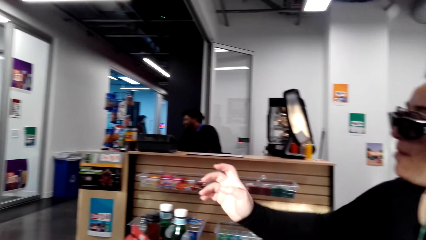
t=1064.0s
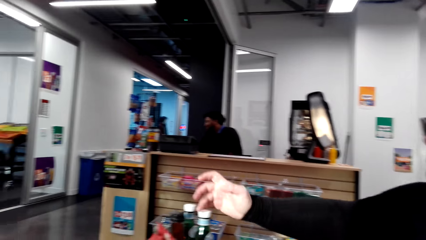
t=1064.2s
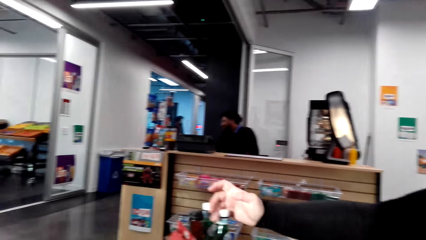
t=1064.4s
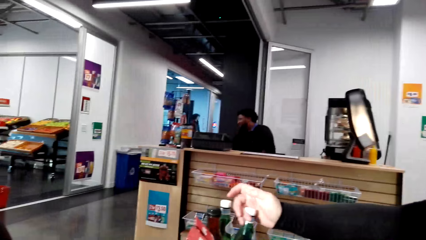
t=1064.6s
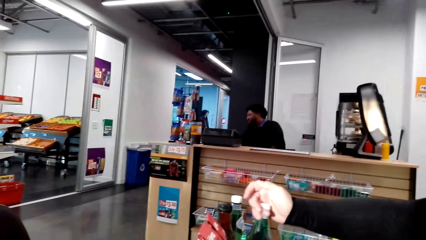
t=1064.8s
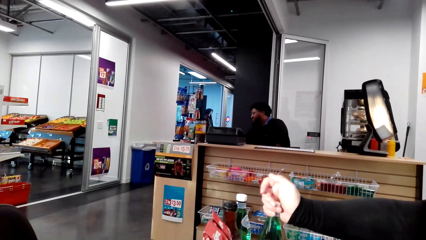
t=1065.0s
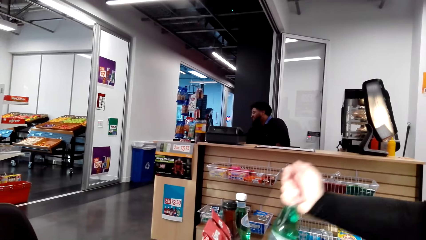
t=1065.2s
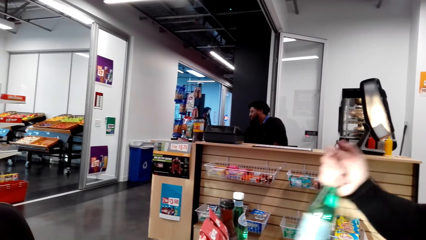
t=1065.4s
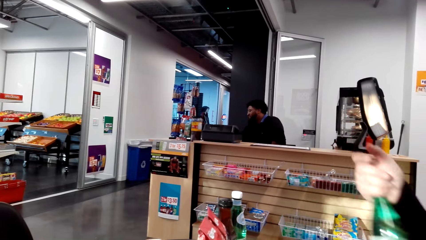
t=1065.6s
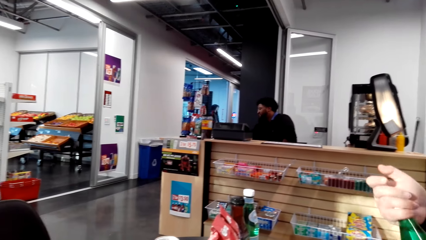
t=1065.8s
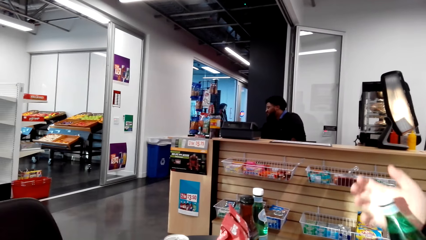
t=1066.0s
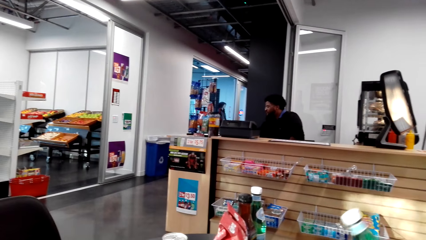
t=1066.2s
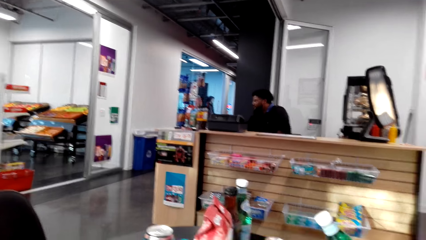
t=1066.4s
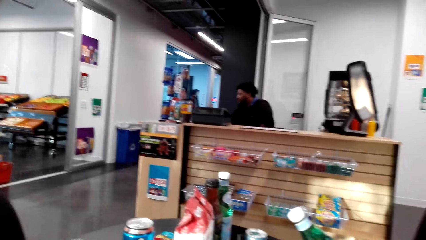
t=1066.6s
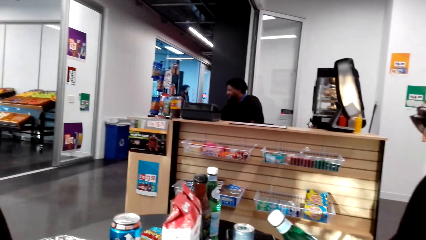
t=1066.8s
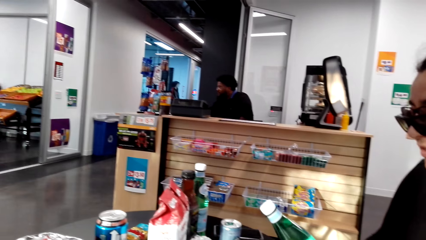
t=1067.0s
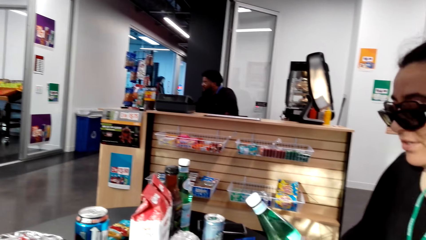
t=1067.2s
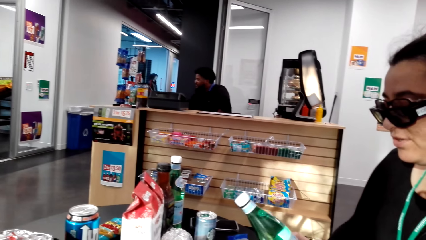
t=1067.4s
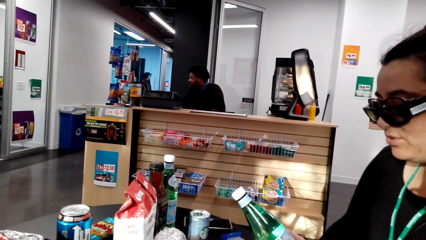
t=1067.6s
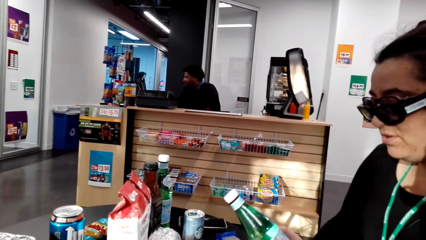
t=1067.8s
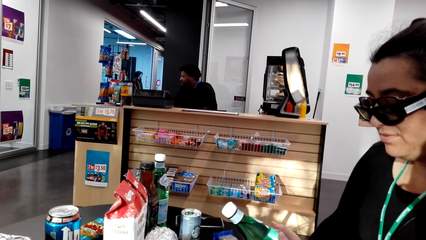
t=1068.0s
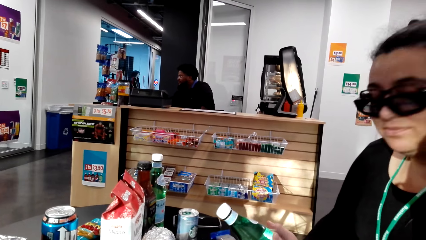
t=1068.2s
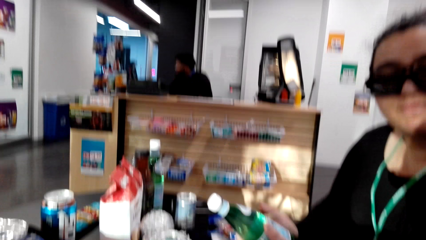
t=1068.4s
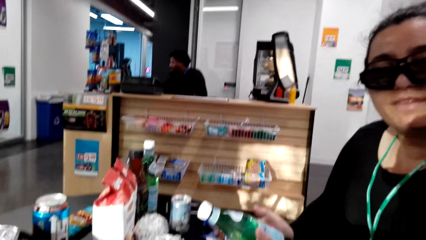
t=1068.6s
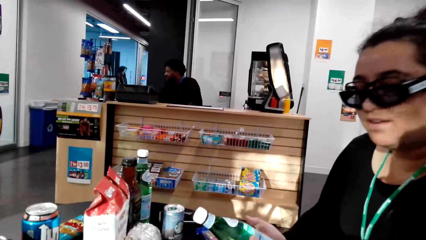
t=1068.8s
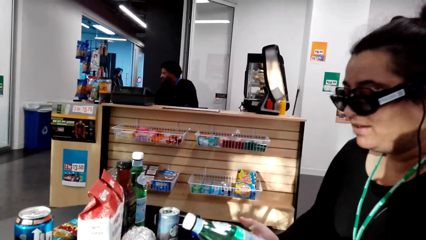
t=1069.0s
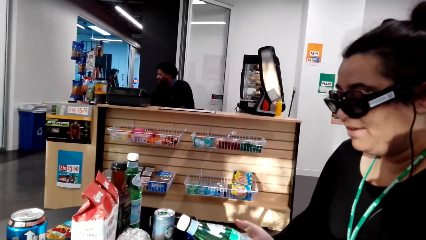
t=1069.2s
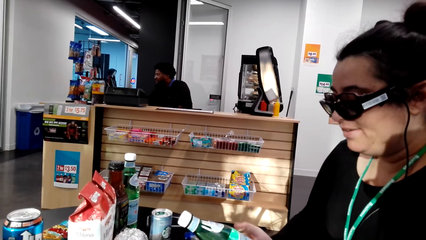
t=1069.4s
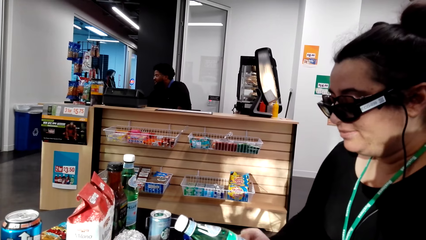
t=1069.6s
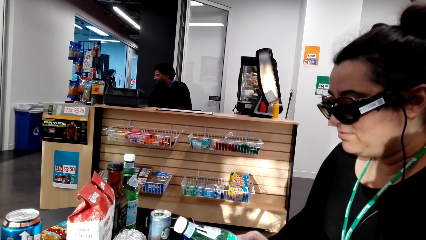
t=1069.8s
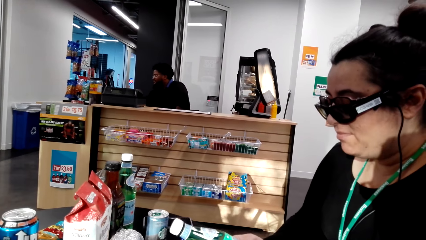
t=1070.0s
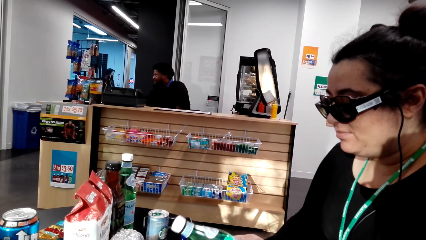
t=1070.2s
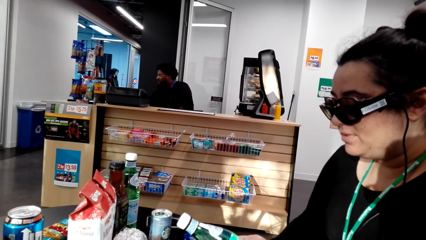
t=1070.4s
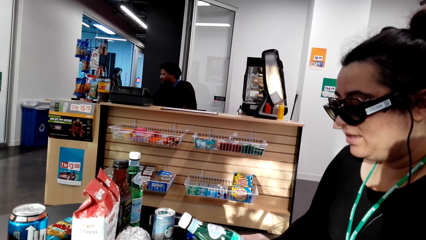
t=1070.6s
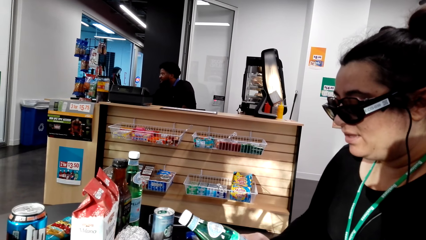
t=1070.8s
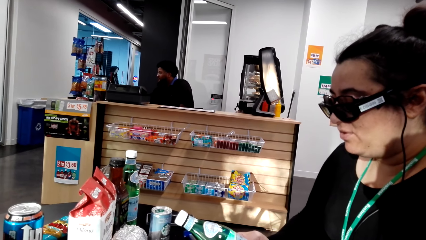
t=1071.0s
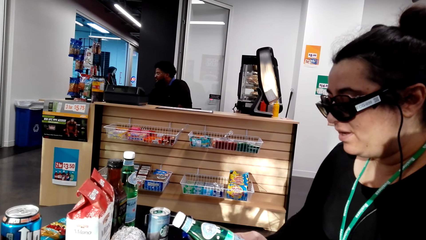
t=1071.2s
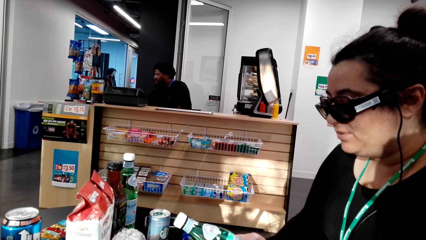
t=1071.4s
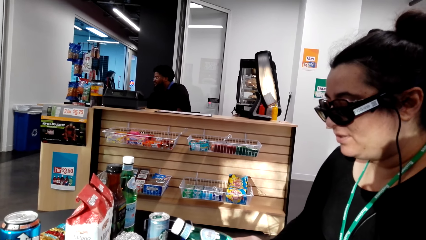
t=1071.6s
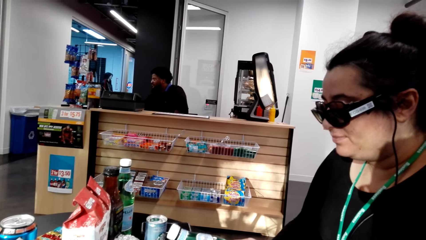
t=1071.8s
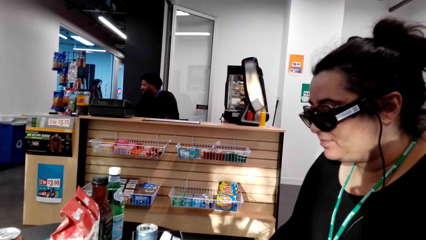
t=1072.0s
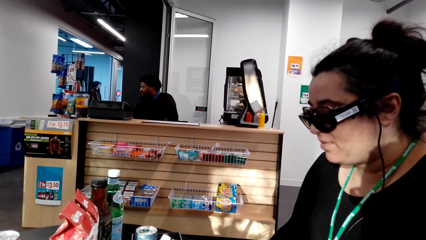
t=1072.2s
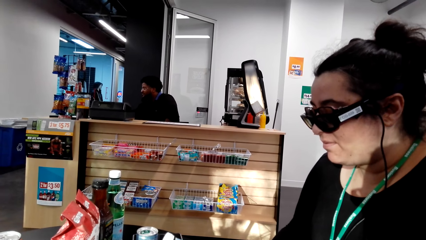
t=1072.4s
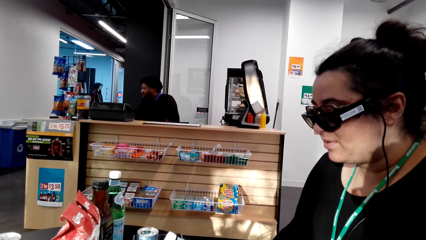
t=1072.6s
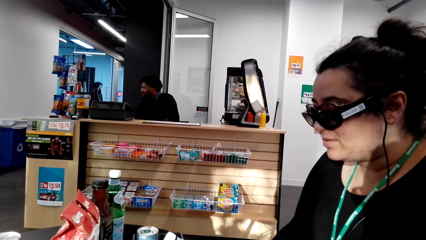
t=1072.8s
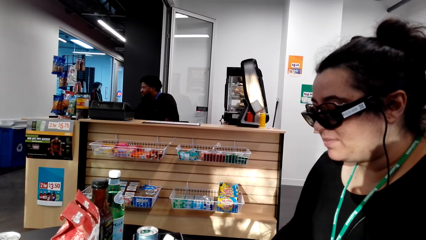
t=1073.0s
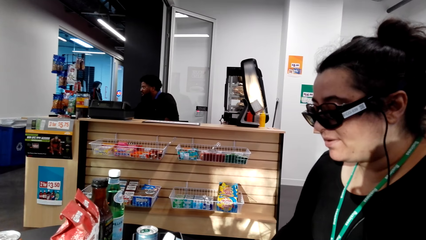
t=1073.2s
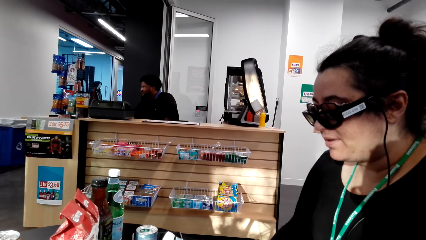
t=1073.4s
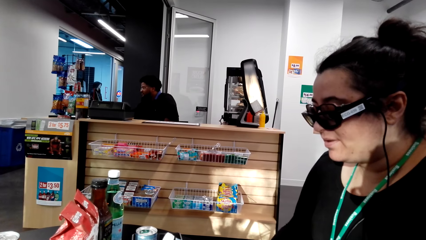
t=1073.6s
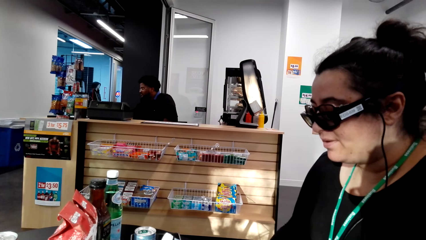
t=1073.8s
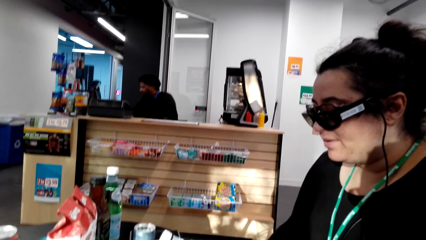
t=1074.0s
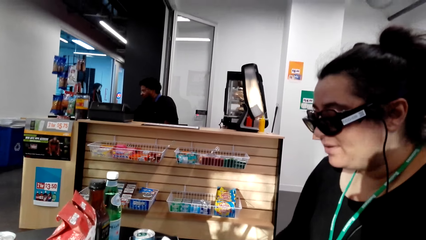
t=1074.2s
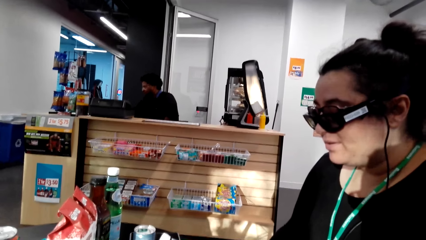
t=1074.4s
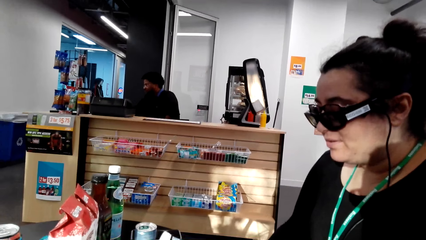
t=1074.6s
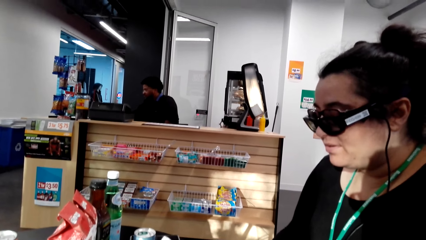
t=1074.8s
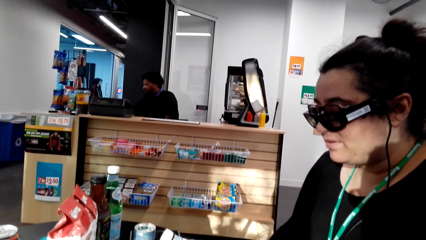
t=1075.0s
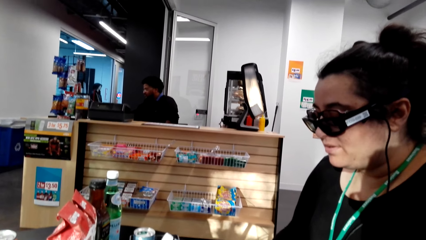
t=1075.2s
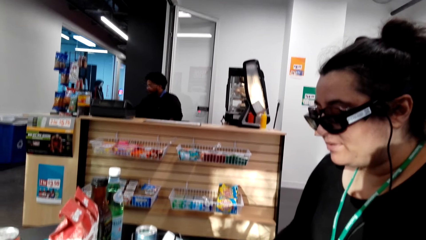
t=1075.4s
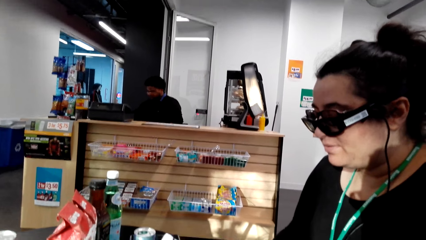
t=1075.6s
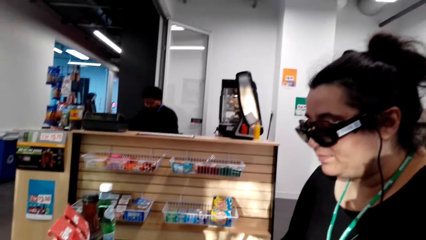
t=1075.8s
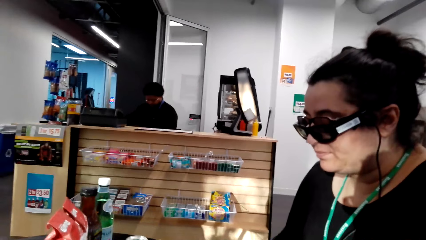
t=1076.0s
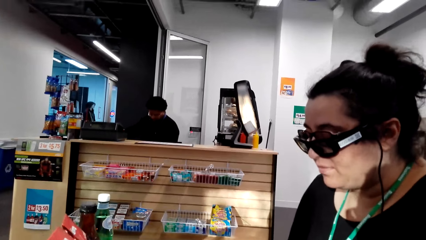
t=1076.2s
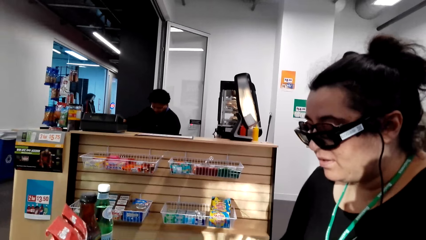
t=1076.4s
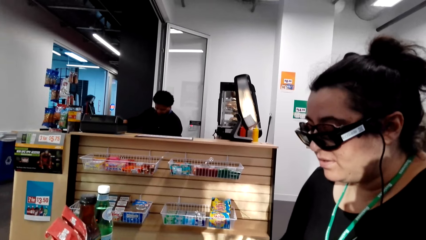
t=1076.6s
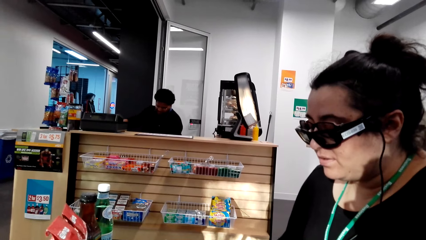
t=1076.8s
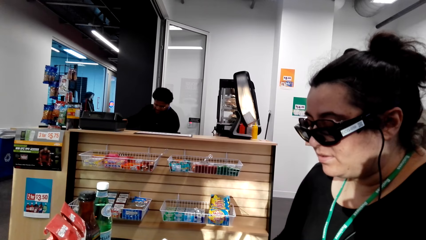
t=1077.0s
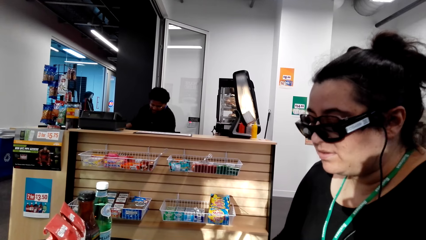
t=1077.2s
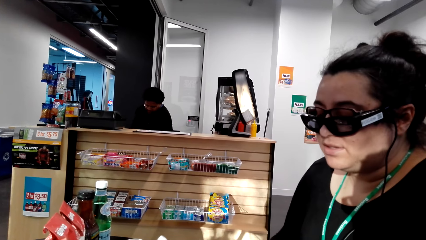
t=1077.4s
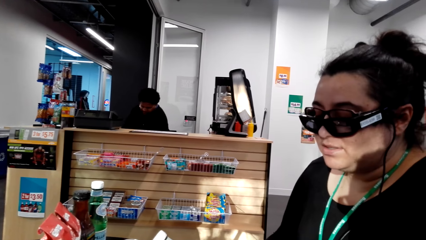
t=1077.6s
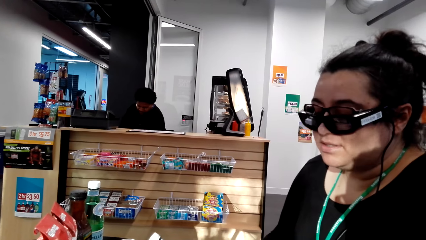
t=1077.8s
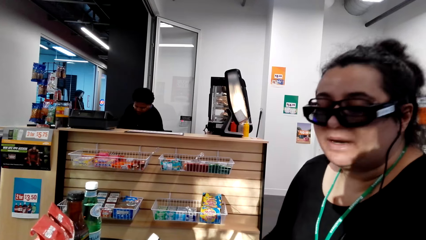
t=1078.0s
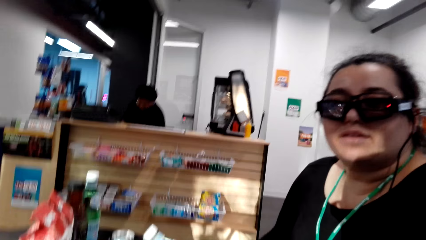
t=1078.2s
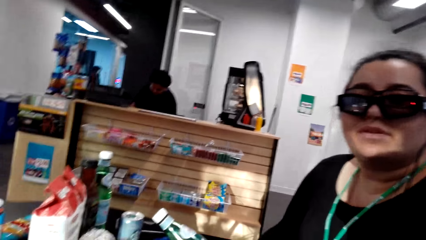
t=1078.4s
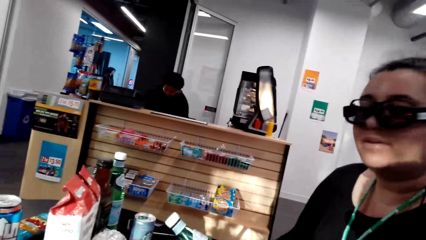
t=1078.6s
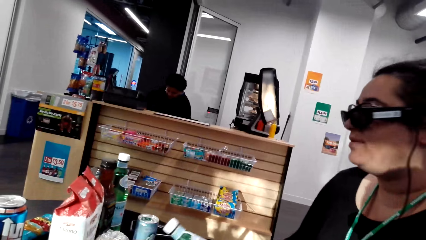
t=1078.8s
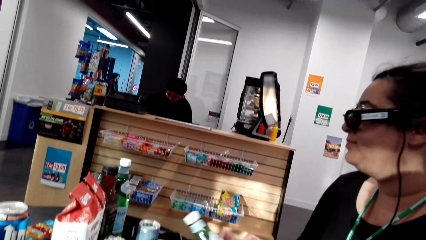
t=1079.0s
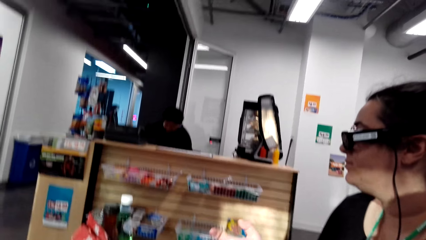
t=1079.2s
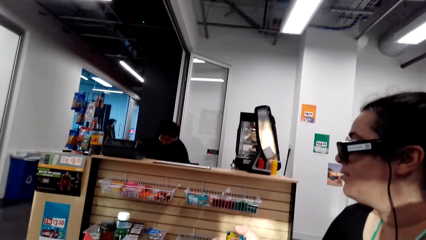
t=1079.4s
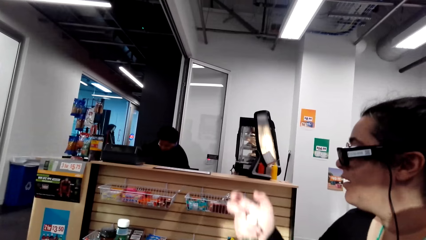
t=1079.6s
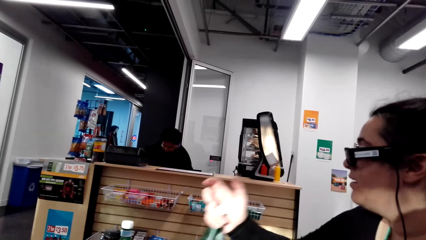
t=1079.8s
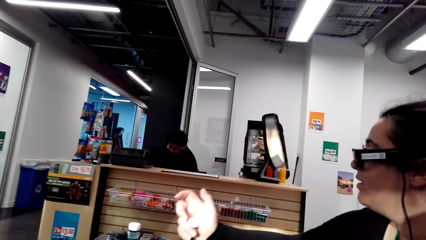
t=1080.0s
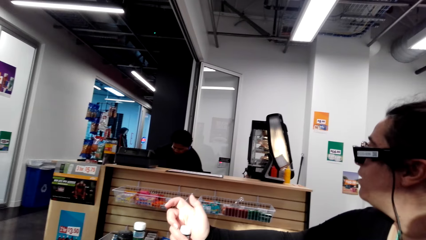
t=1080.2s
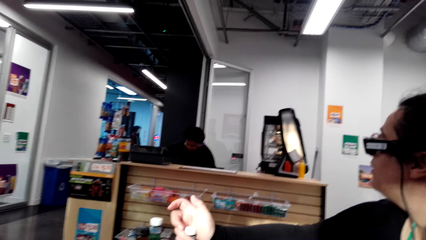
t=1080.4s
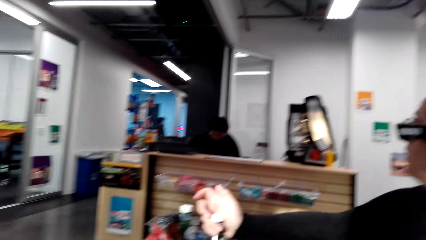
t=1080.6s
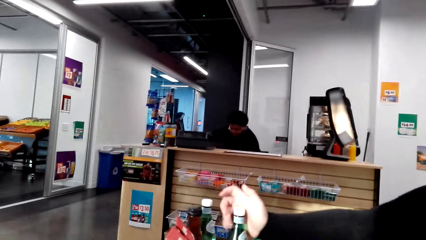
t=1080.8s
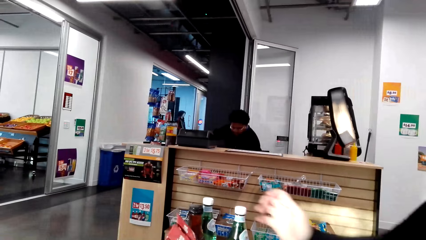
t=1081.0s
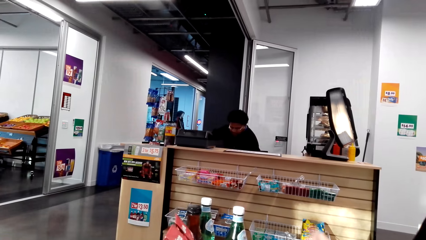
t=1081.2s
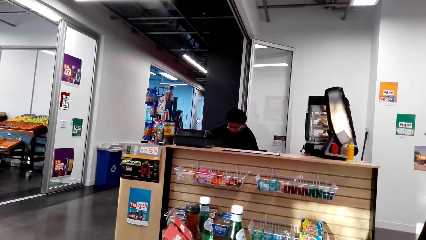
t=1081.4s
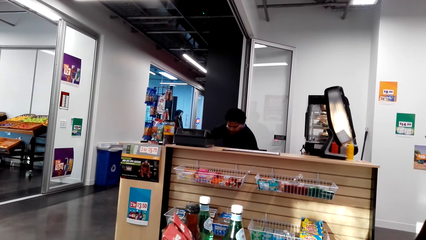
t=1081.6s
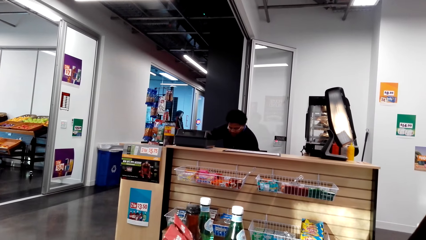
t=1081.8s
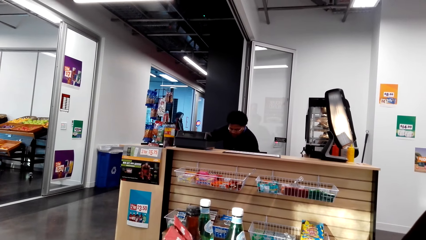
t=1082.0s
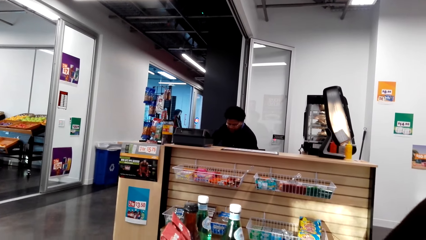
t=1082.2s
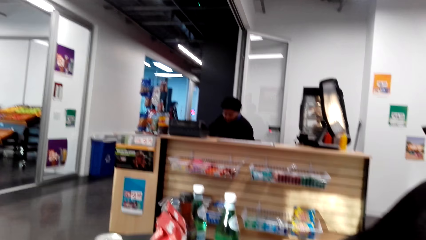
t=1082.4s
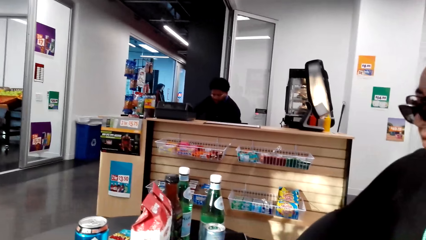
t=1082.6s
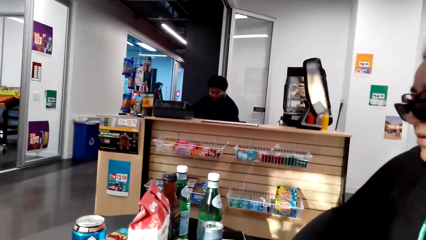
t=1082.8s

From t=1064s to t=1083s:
A lady picks a bottle on a table. The camera wearer talks with the lady. The lady holds the bottle with hands and reads on the bottle label. The camera wearer talks with the lady. The lady places the bottle on the table.
